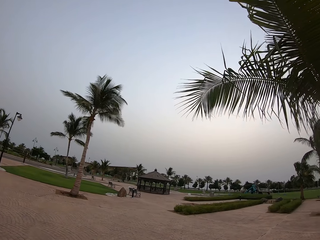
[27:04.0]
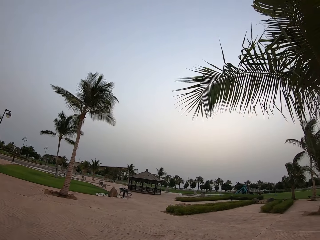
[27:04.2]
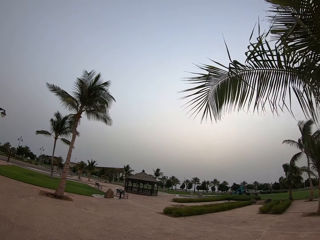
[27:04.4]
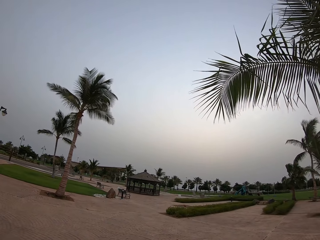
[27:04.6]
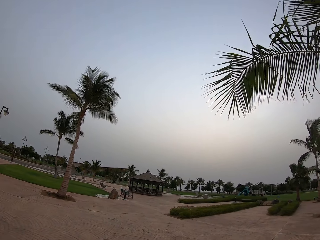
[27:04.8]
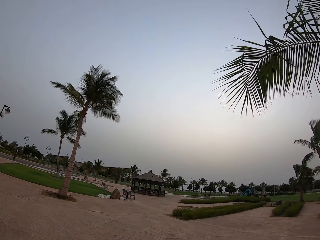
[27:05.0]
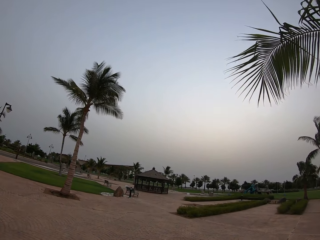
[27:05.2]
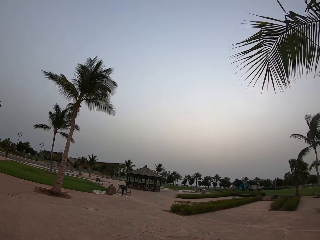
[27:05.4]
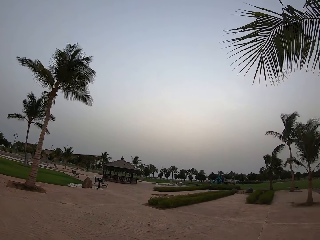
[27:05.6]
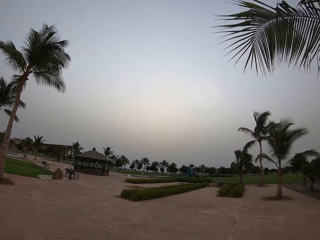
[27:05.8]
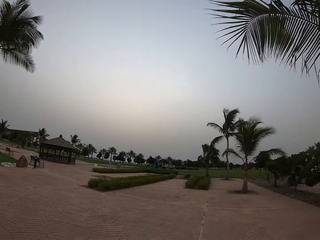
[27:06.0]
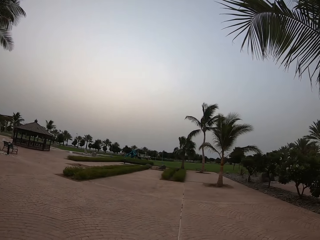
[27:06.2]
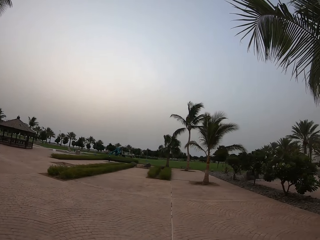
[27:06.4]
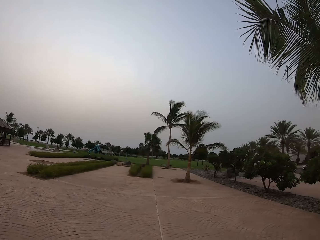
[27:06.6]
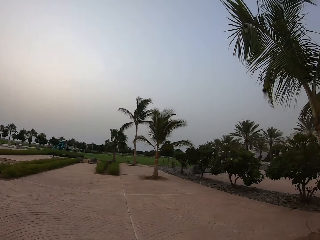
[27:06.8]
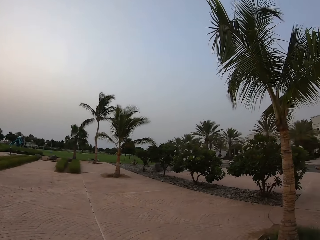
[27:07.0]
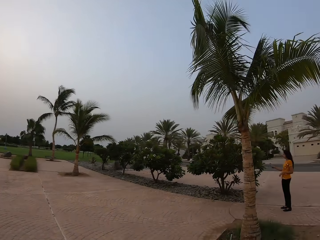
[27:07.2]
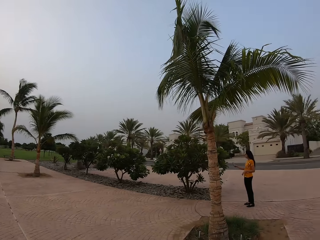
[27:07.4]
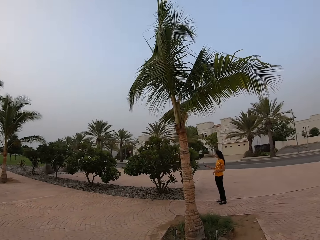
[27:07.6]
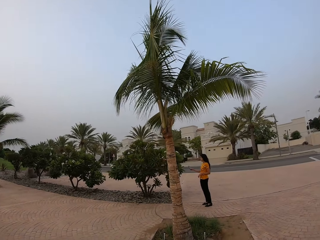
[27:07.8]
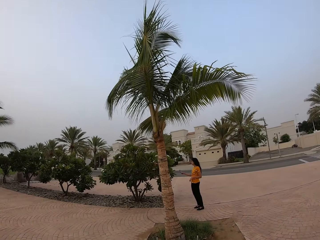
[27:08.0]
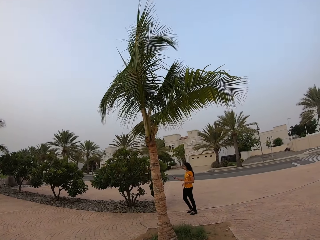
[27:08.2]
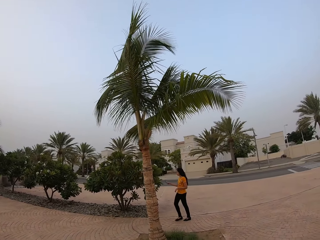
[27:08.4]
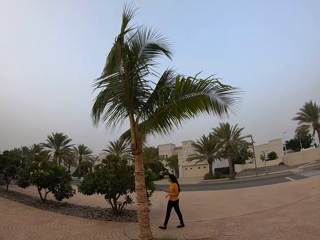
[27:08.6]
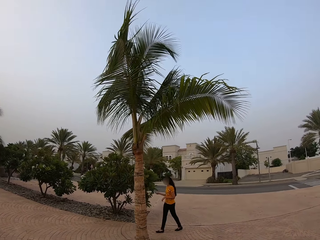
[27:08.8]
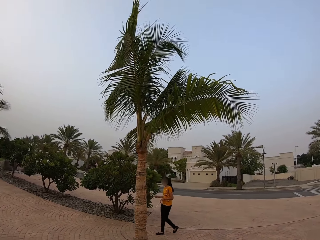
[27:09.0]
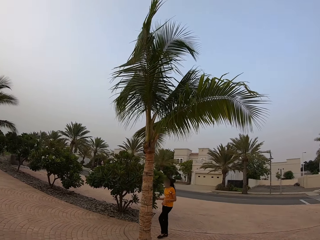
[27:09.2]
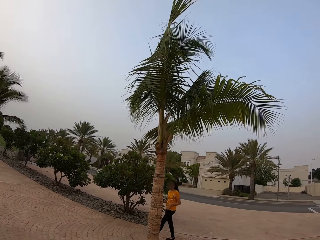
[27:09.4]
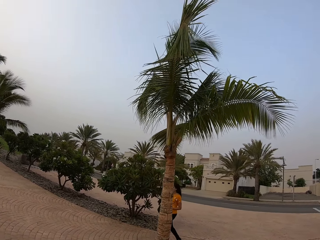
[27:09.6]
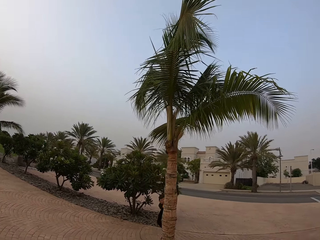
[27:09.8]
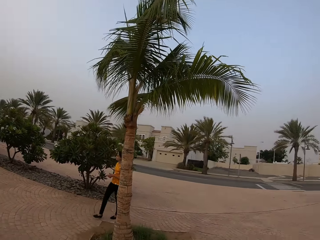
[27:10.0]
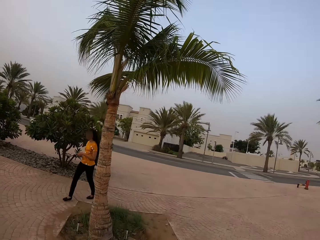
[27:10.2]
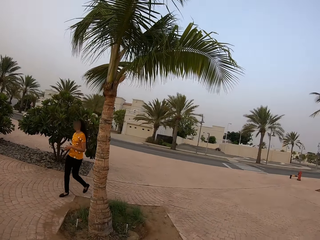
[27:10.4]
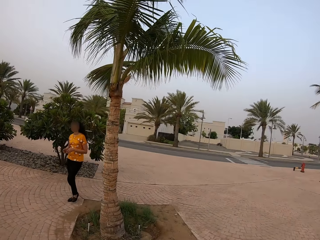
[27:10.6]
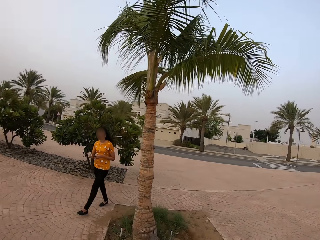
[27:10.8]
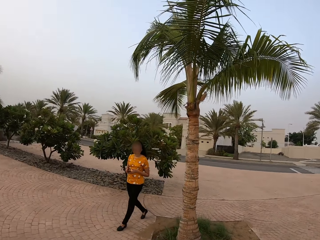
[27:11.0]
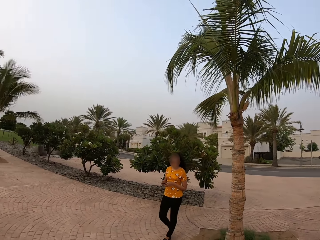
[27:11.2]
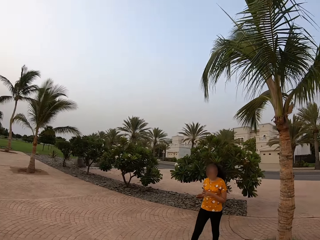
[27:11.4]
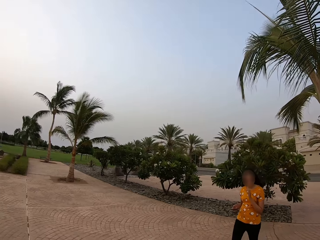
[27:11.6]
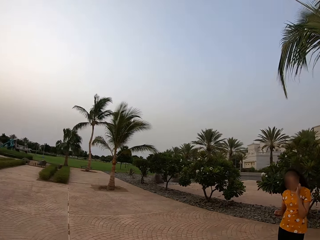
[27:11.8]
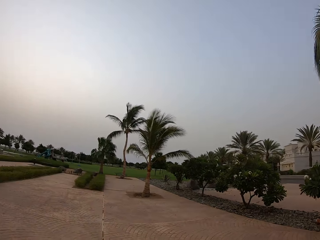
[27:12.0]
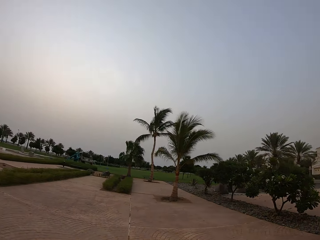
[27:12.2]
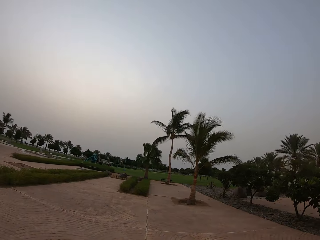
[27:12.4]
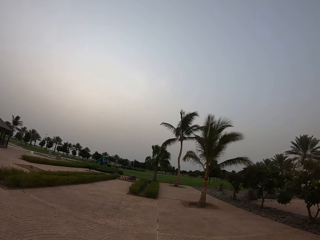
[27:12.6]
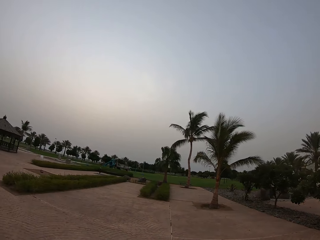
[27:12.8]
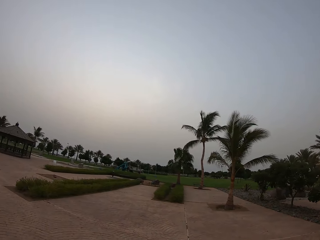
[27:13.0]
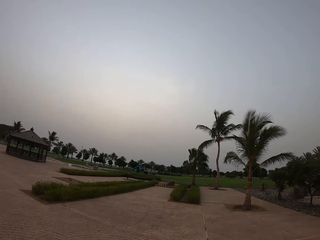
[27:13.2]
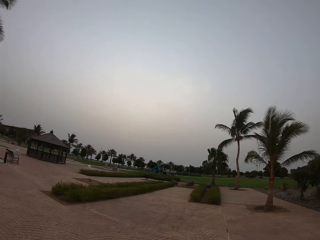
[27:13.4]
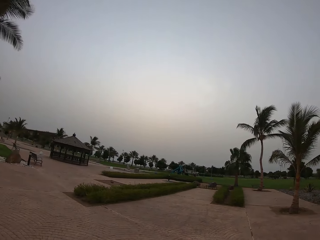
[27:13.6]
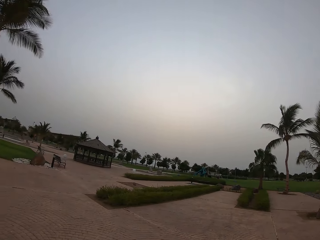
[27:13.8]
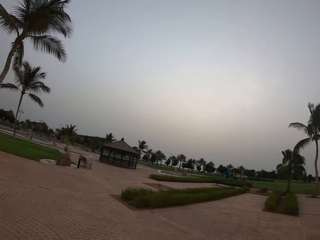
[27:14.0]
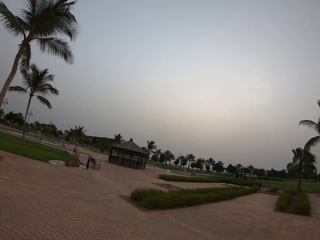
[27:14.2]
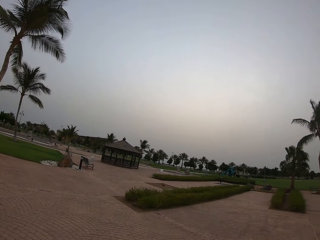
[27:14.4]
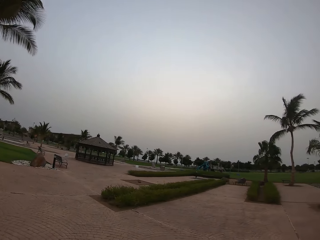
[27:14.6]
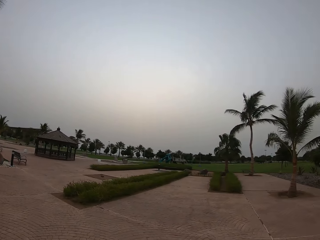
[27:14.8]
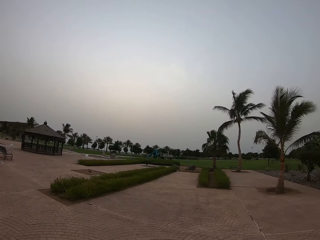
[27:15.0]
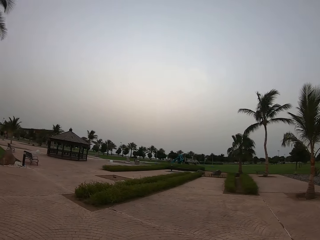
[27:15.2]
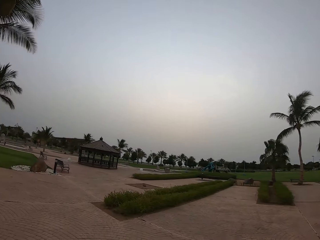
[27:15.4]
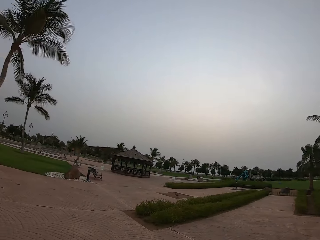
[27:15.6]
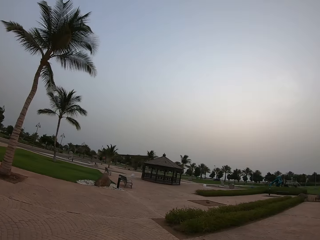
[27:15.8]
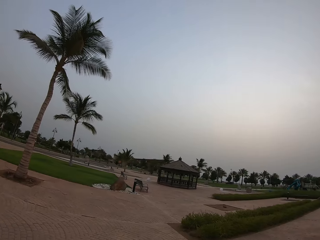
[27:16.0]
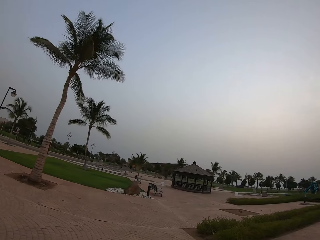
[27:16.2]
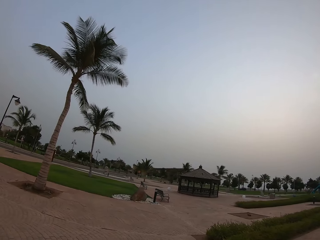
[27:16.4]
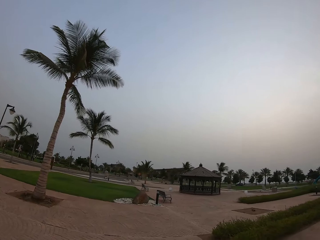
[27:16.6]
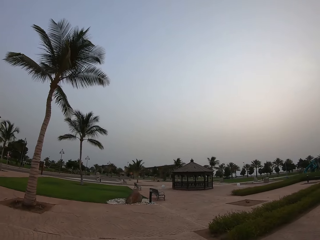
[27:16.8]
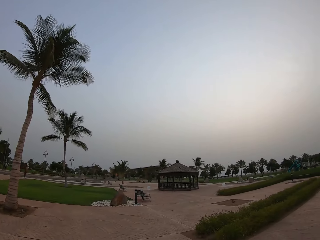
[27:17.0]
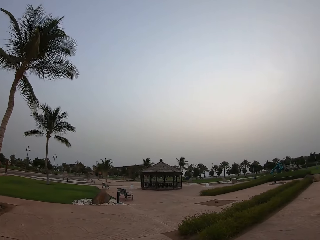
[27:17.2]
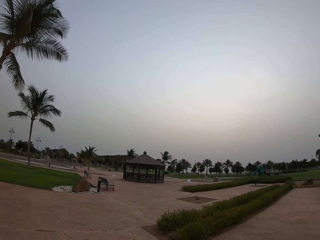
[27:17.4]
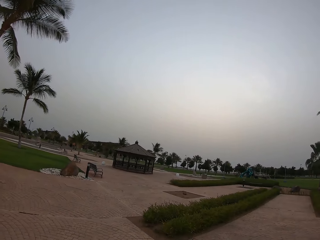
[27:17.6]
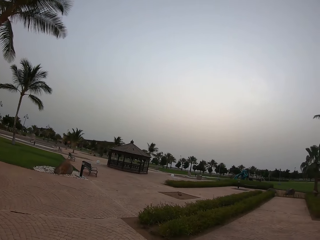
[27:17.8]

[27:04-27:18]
The camera wearer turns around. A lady holds a phone and stands. The lady walks. The camera wearer looks at the lady. The lady stands. The camera wearer looks around.

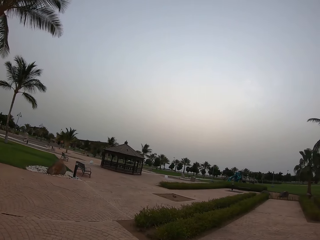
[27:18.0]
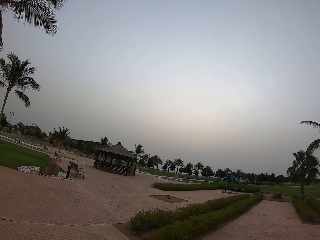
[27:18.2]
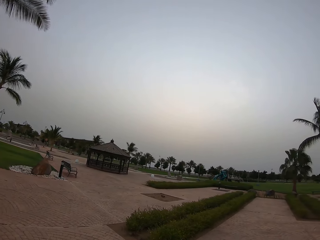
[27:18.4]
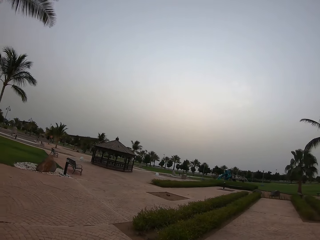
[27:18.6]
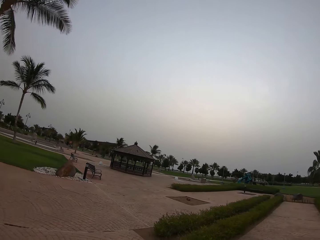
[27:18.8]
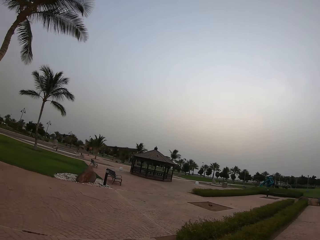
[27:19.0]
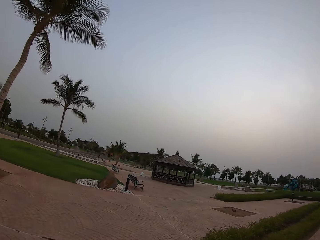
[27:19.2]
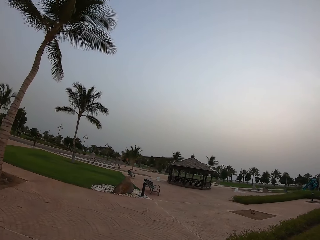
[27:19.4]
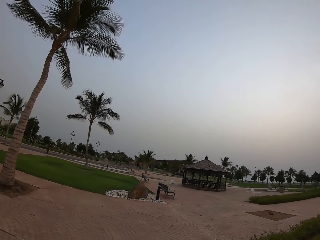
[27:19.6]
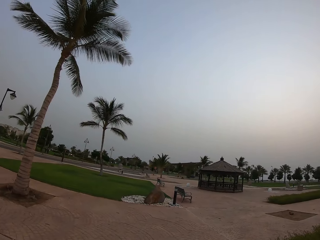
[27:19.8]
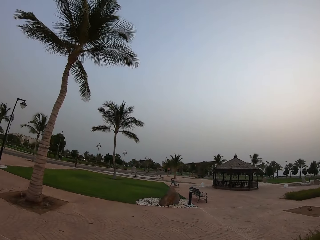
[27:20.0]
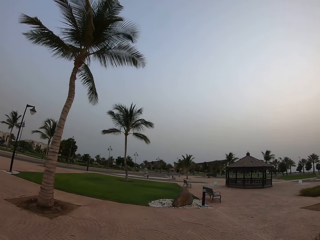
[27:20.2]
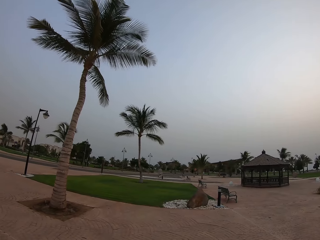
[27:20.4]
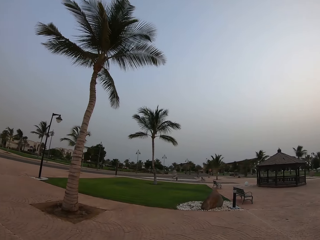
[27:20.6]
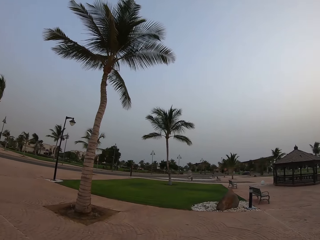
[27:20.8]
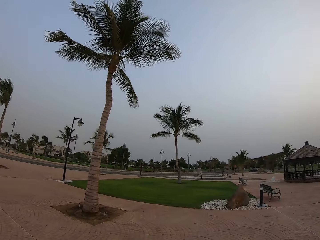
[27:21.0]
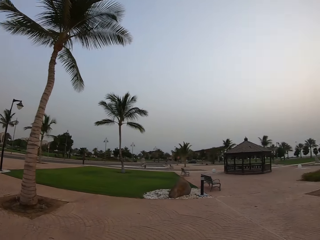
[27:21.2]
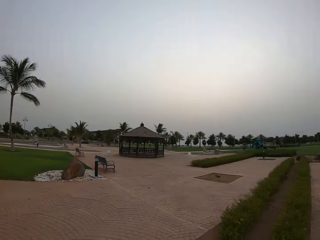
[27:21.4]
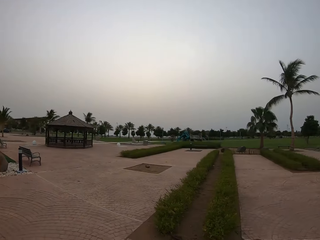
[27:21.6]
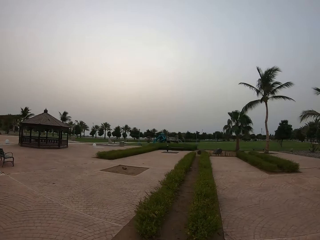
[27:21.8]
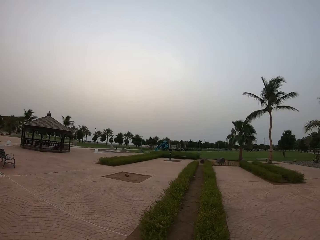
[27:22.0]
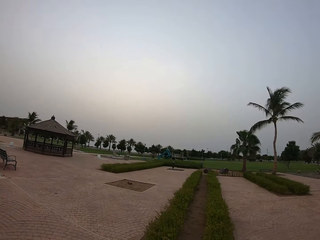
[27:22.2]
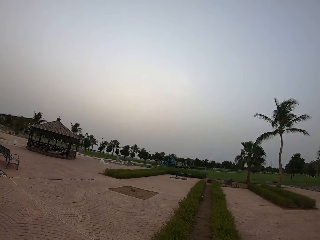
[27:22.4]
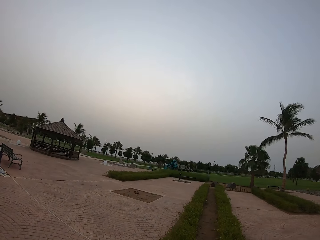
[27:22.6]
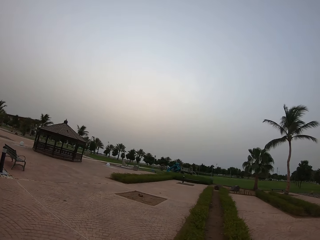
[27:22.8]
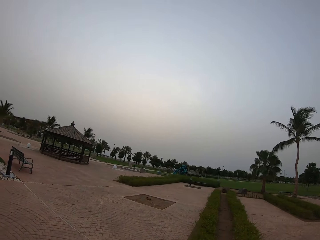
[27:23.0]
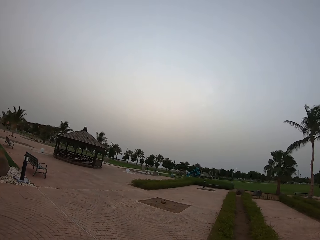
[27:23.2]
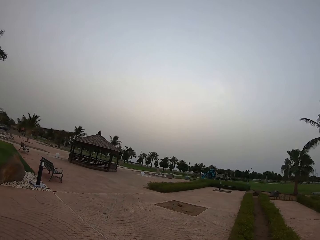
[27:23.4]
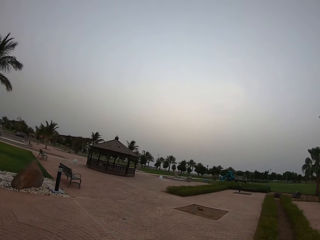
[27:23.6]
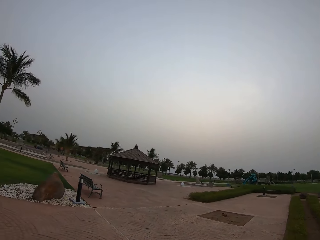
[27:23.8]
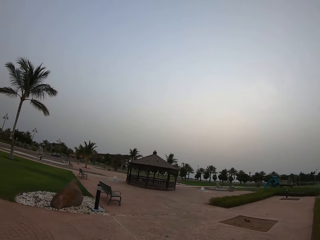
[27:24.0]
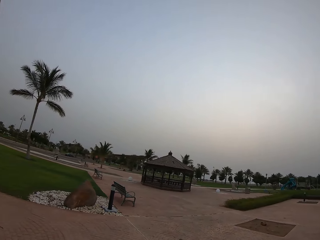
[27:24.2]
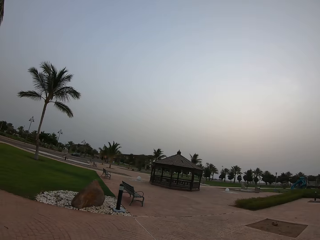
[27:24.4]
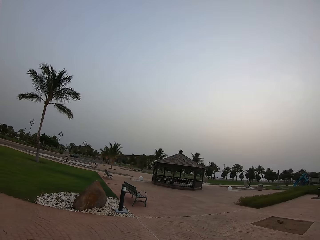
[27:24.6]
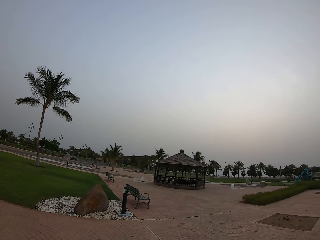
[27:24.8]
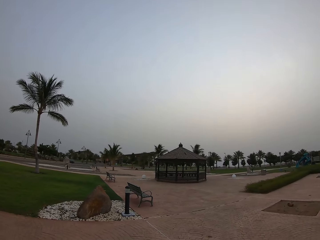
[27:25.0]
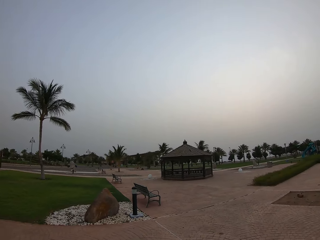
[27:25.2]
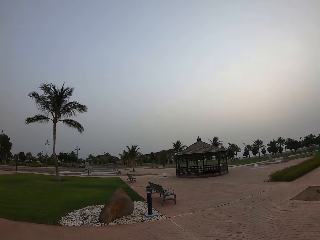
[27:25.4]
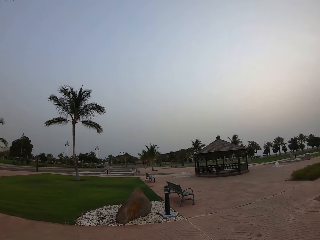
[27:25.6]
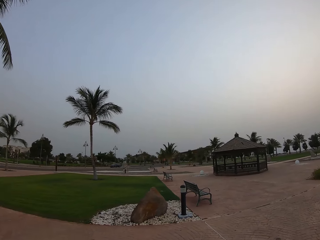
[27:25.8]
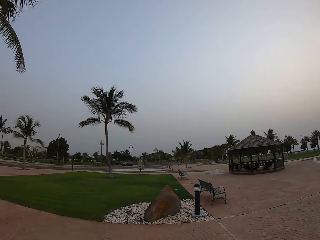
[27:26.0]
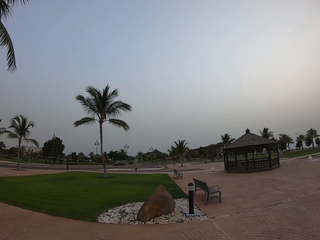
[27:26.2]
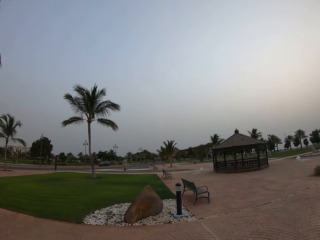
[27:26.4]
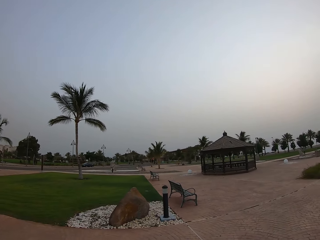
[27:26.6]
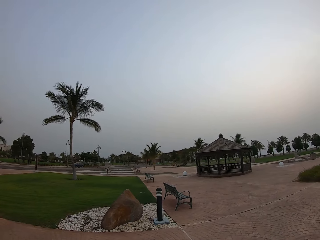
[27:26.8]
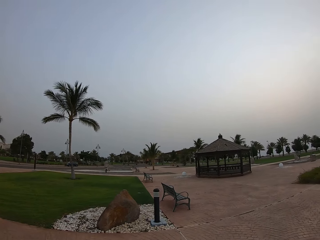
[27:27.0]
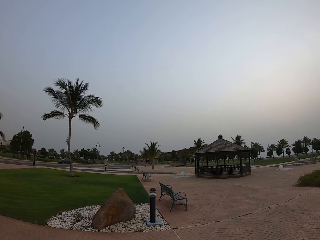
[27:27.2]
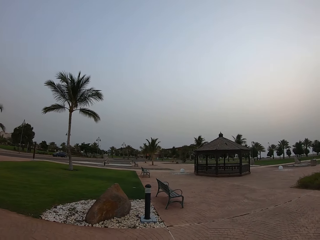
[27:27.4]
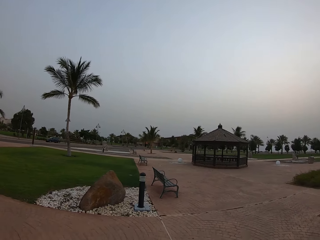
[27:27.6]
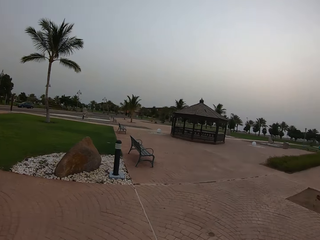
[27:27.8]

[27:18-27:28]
The camera wearer looks around the park.
